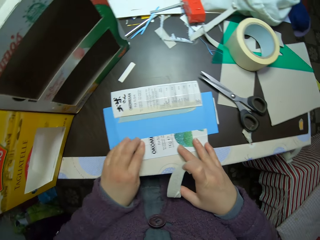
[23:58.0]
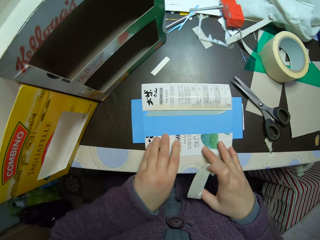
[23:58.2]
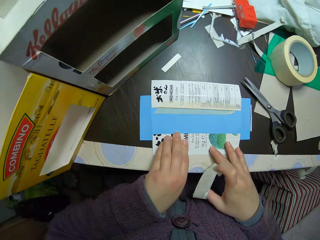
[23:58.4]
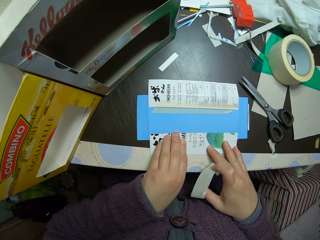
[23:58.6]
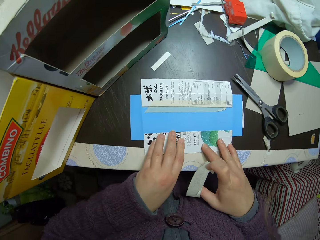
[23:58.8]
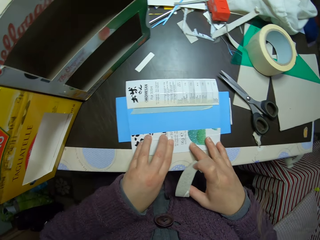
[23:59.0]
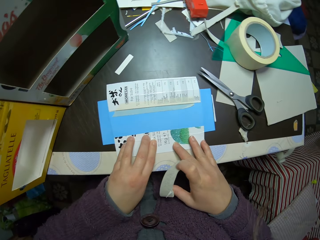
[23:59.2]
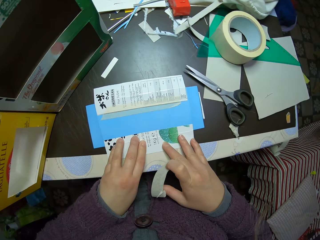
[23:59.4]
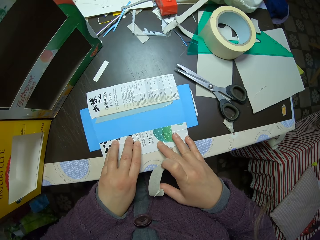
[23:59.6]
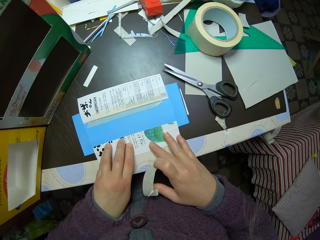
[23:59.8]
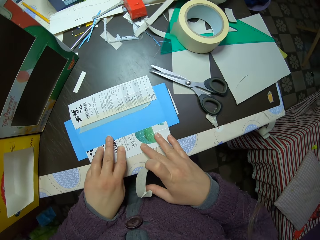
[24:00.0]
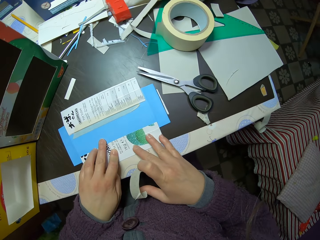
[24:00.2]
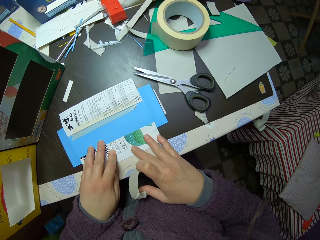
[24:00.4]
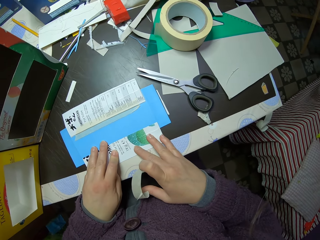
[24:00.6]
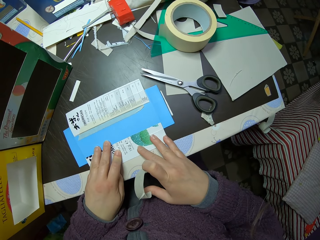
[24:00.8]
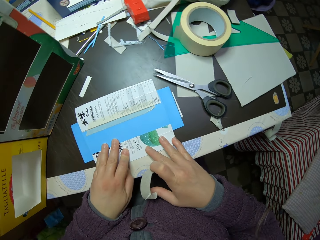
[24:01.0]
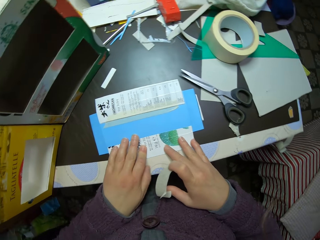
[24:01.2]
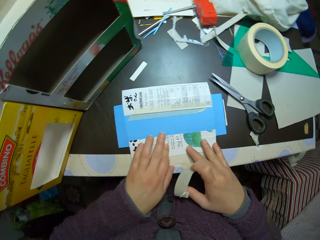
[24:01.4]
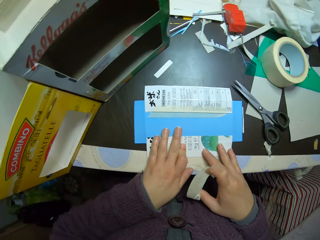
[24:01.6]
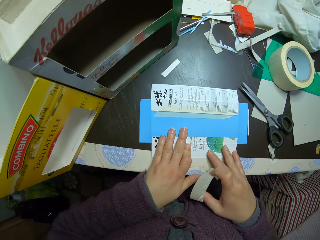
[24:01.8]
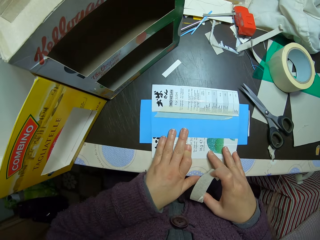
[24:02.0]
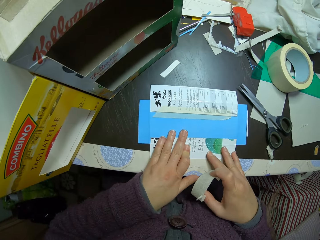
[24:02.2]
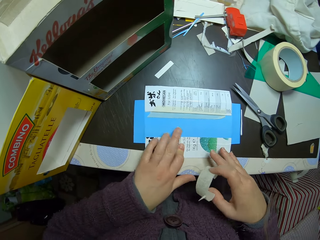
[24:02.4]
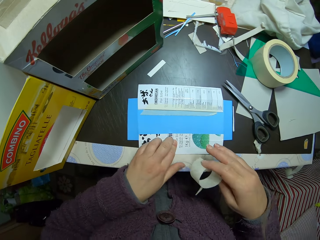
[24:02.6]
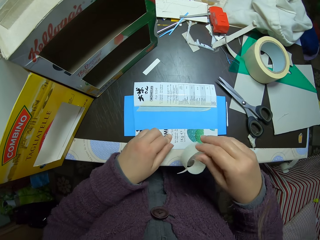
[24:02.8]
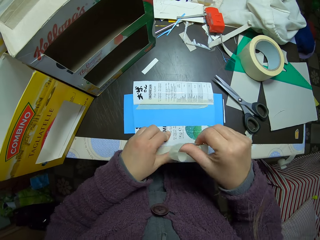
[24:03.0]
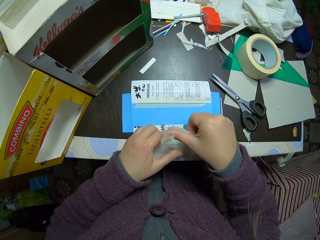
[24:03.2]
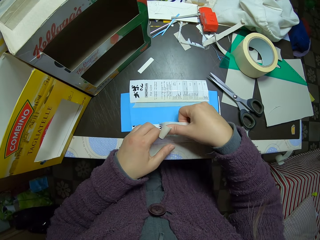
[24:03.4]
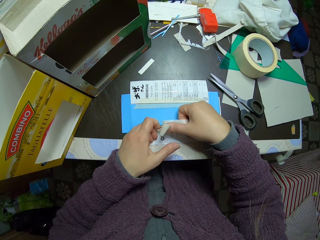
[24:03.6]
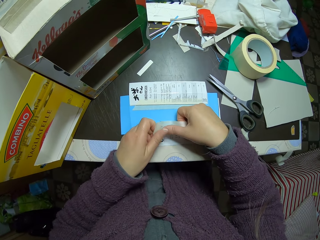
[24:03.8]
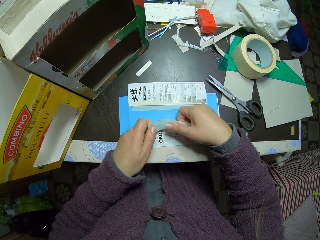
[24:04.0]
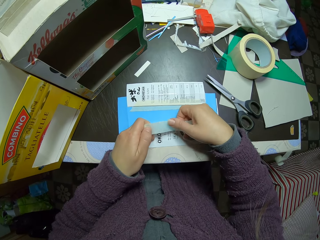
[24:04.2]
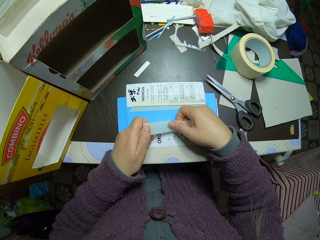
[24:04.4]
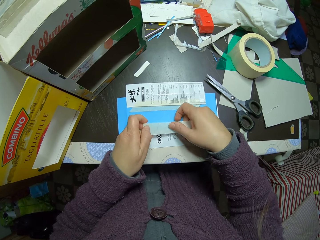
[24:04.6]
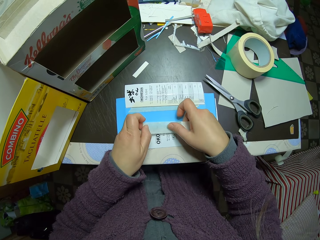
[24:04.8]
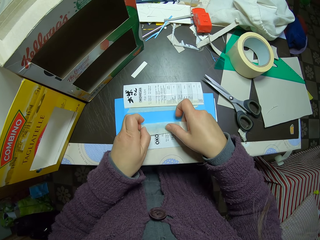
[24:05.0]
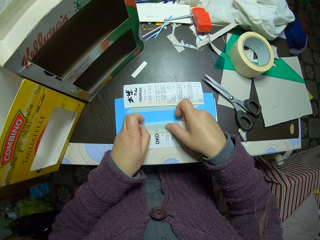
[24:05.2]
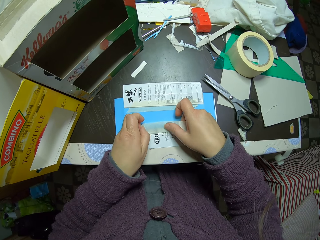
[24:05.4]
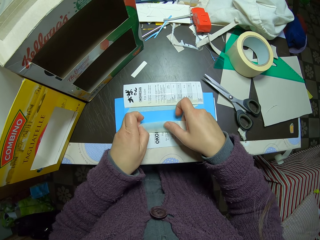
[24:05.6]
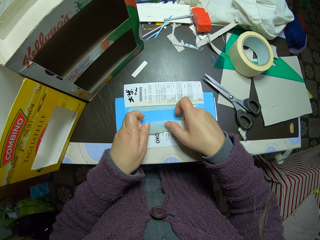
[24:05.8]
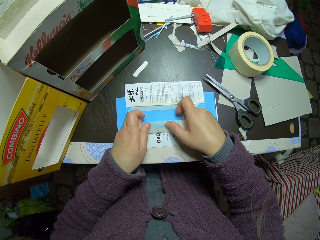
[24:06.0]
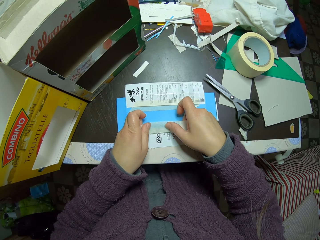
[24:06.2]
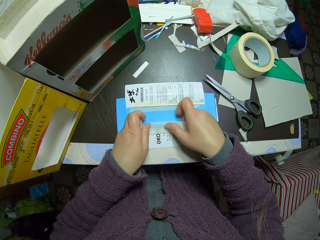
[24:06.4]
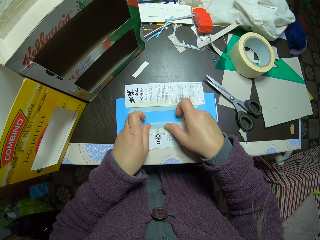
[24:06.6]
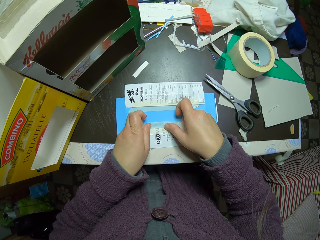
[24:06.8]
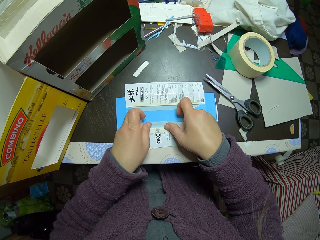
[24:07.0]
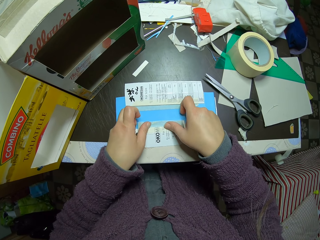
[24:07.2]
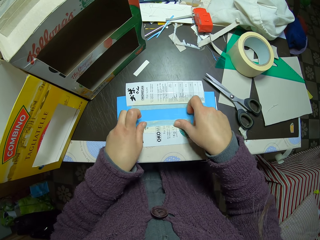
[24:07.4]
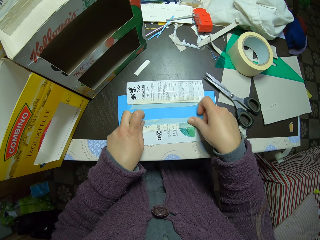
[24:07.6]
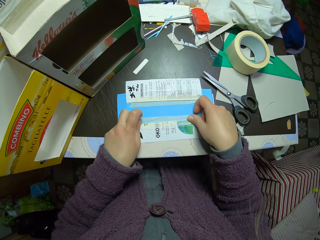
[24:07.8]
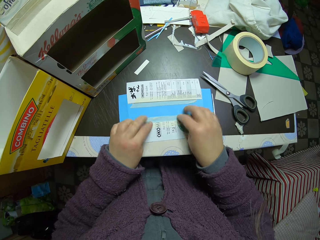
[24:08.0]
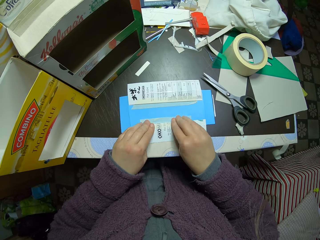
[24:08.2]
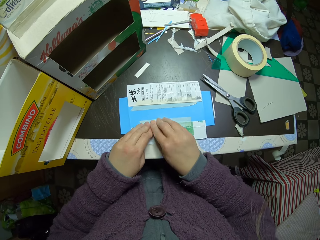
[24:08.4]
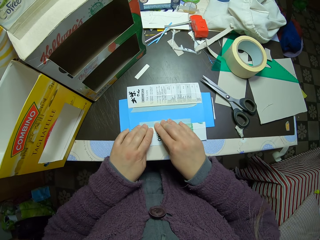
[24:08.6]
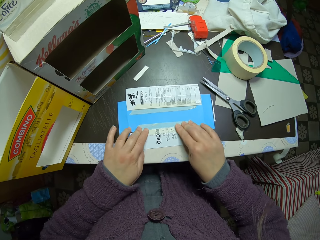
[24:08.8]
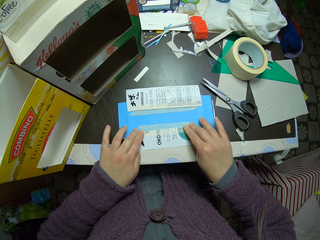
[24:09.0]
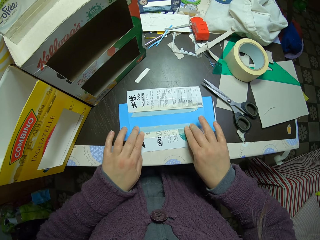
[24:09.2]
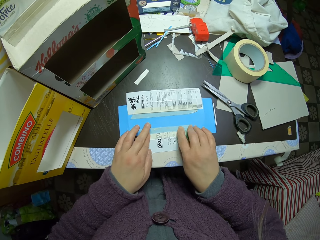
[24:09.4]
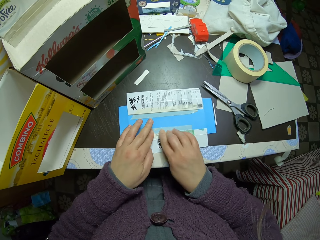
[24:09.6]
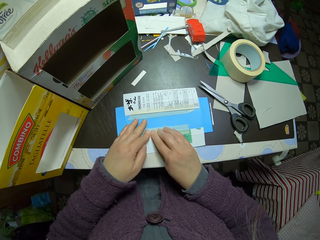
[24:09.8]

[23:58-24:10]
The camera wearer attaches the paper tape to the pieces of paper on the table.

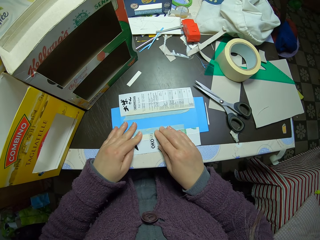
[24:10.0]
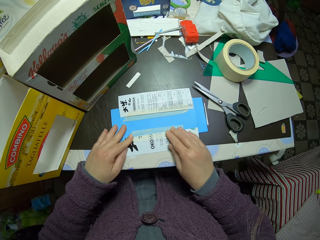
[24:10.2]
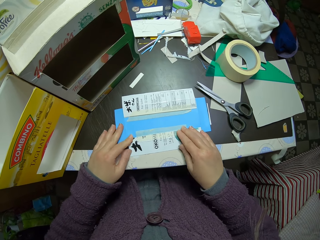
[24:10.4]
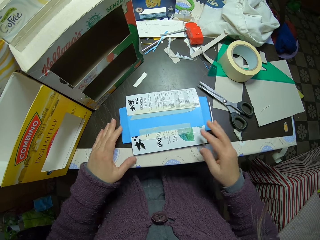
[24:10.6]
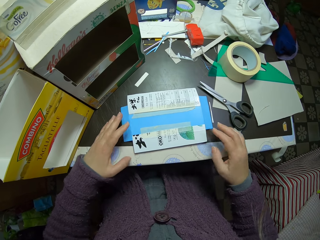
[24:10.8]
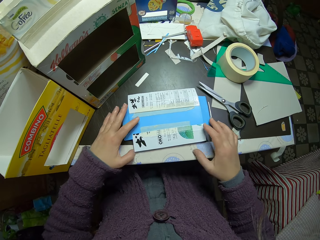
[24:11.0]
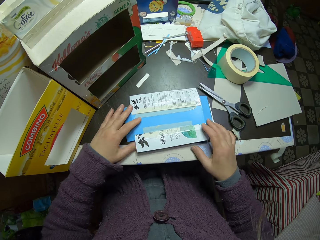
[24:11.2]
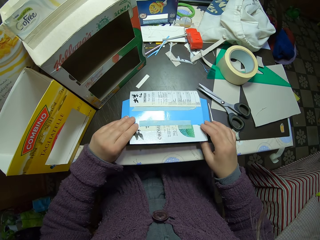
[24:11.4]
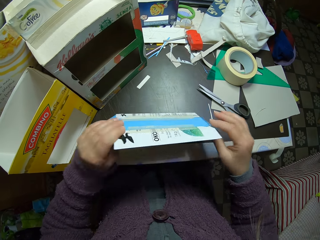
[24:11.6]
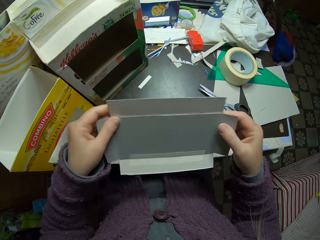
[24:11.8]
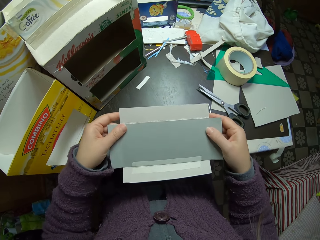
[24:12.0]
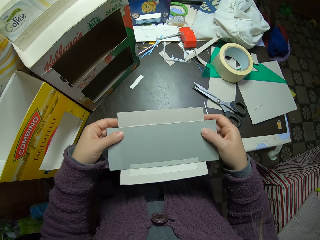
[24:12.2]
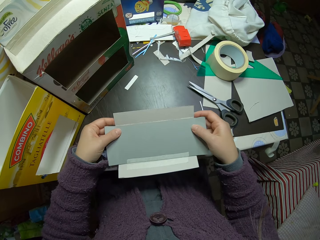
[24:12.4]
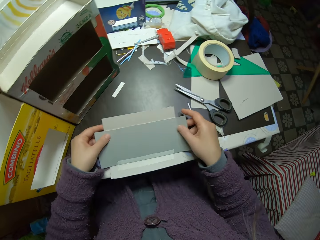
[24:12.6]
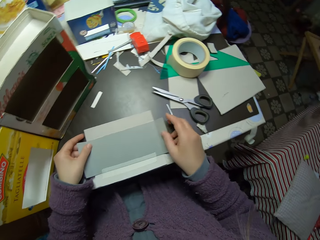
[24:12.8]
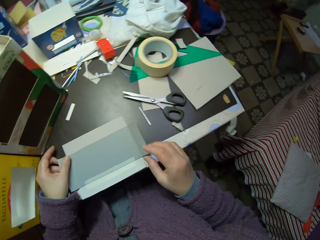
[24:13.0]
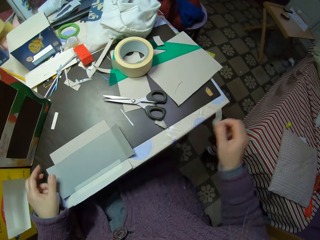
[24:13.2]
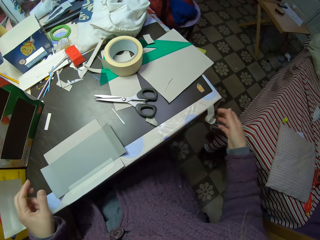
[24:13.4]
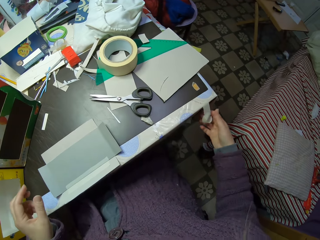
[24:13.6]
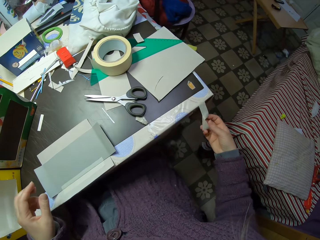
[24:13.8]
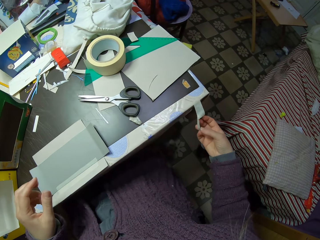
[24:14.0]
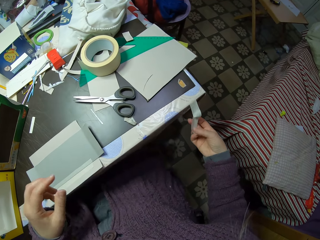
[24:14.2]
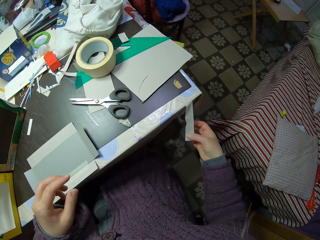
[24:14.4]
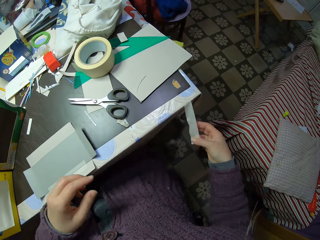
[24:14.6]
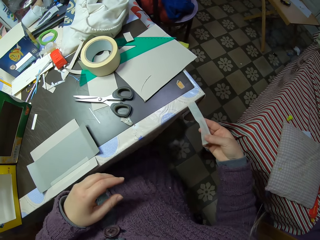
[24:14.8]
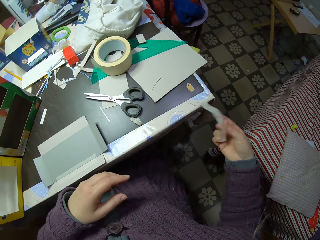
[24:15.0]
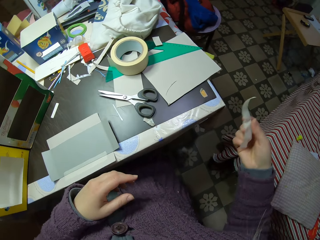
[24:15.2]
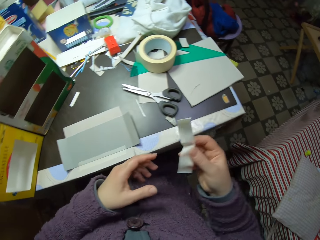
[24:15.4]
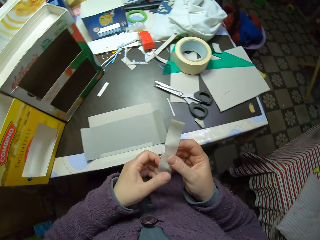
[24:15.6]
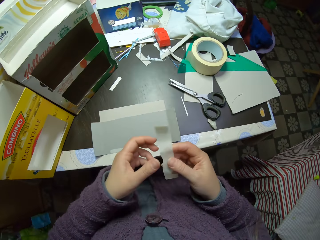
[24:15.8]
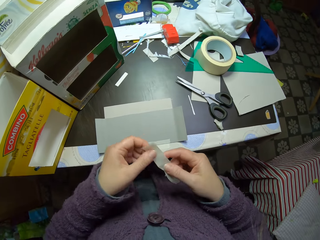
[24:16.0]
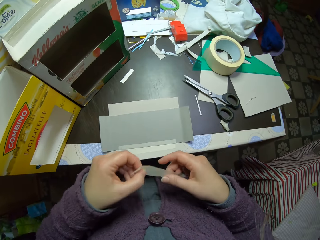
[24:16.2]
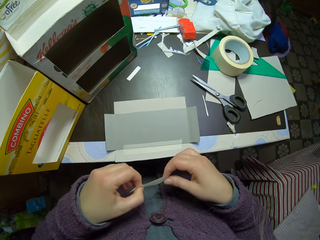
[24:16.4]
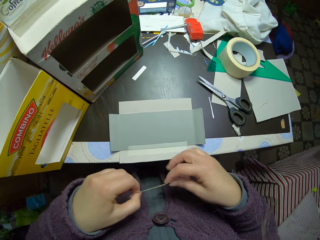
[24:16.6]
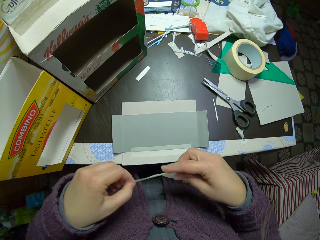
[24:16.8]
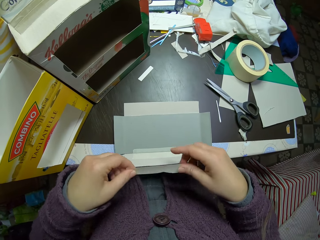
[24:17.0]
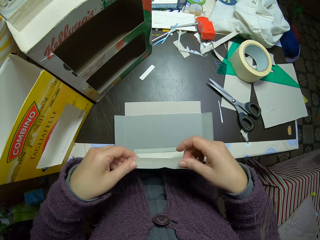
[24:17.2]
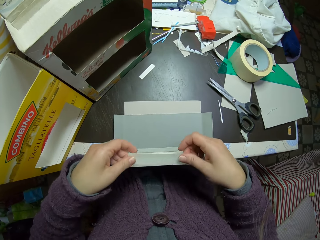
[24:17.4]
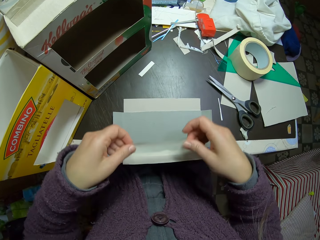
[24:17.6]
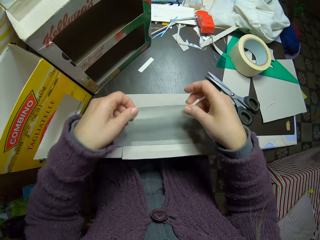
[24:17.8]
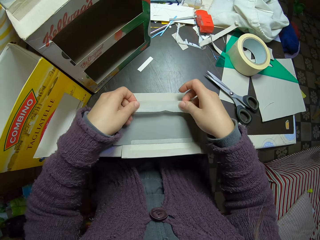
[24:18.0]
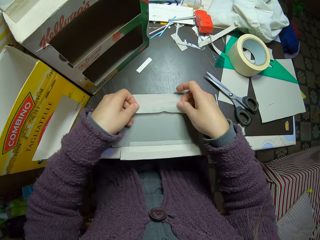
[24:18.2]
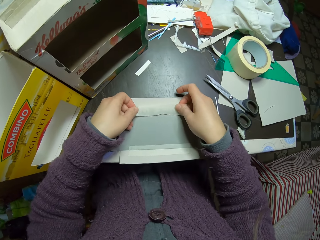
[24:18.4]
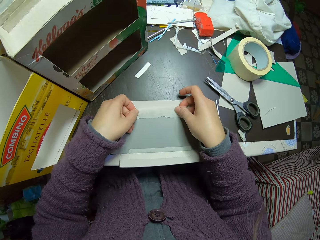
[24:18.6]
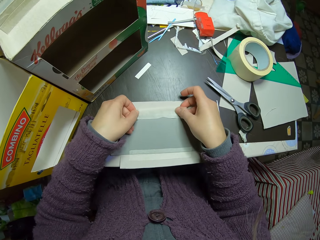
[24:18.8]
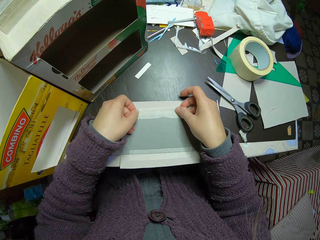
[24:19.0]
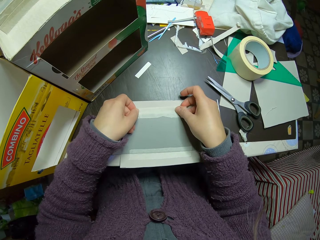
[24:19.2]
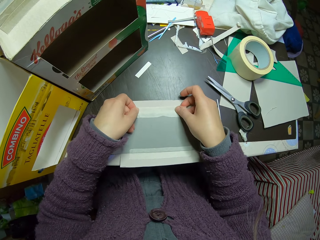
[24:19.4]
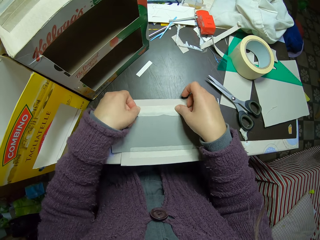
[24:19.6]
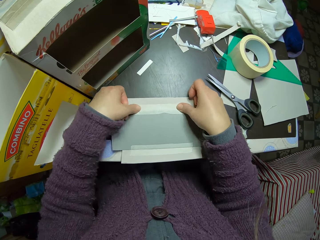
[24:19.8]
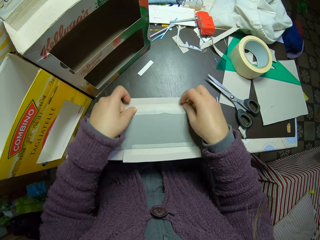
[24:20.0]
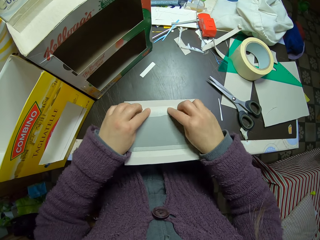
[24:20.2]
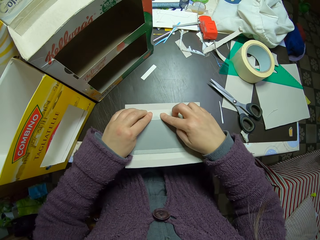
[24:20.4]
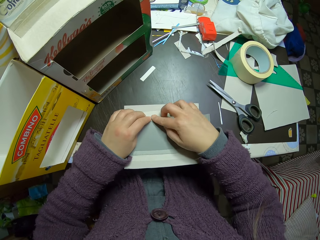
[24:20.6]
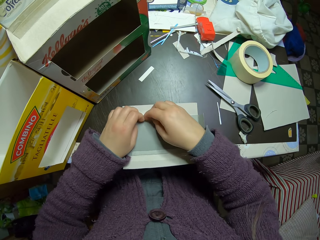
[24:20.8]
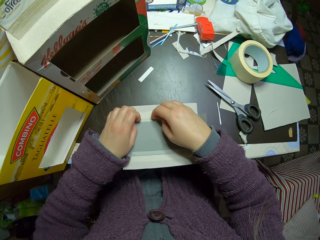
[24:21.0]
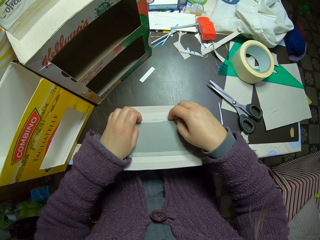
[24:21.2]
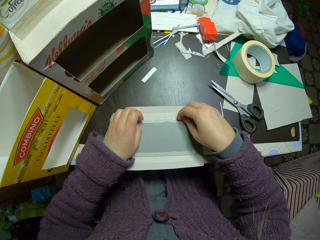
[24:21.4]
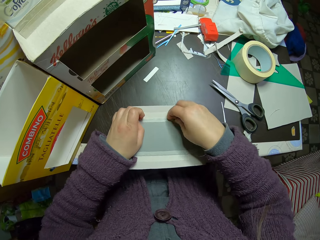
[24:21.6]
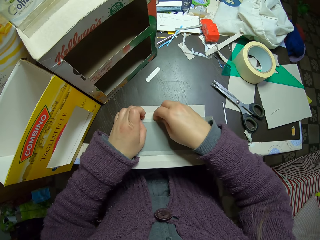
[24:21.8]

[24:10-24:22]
The camera wearer examines the joined piece of paper. They turn the paperboards. They remove the paper tape previously attached to the table. They pick a piece of sellotape. They attach the paper tape to the paper on the table.
